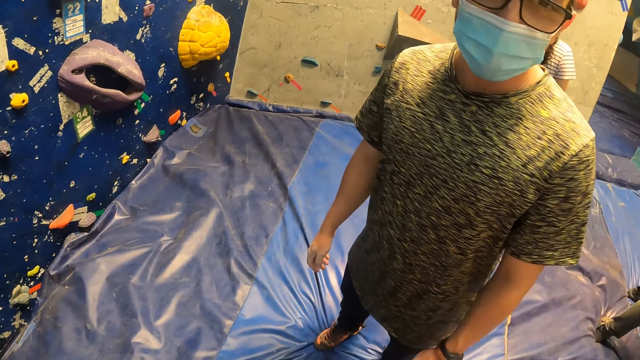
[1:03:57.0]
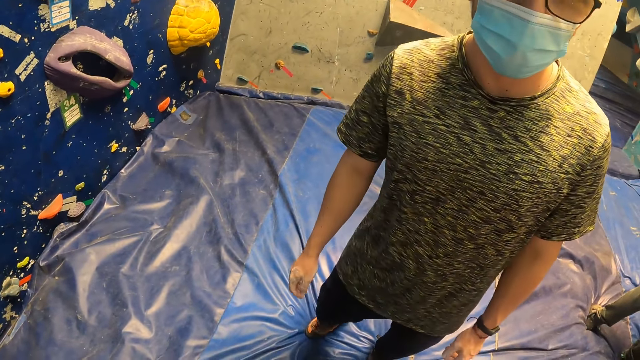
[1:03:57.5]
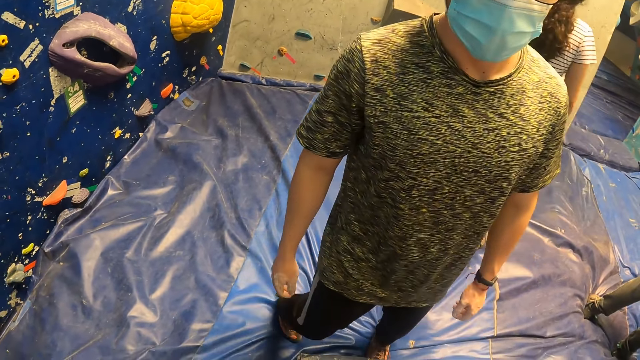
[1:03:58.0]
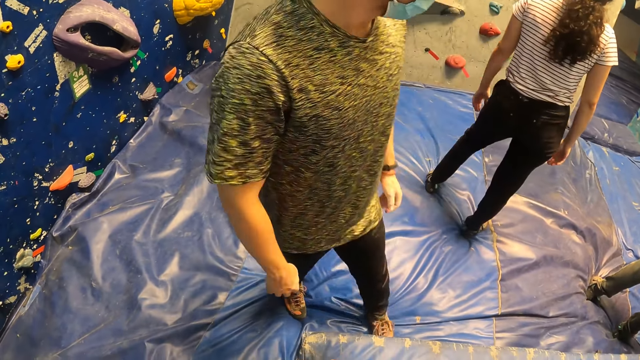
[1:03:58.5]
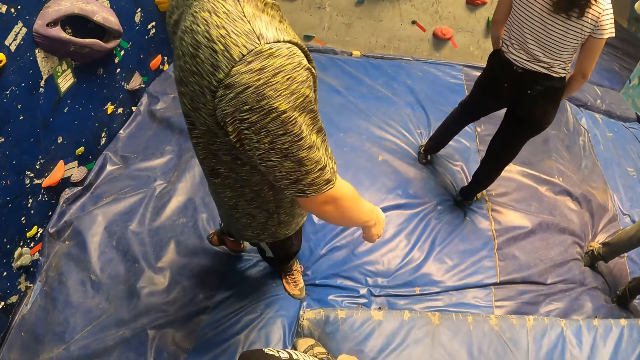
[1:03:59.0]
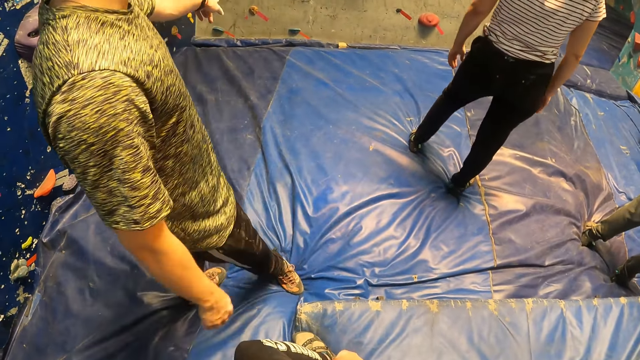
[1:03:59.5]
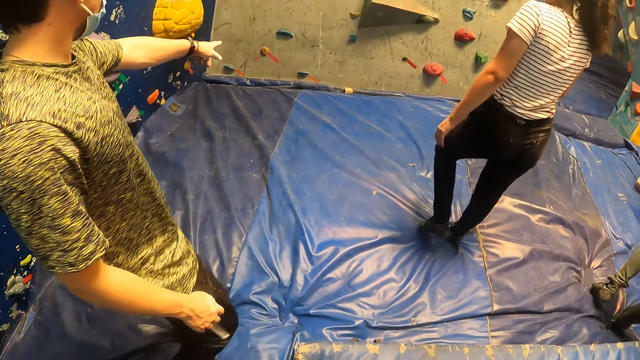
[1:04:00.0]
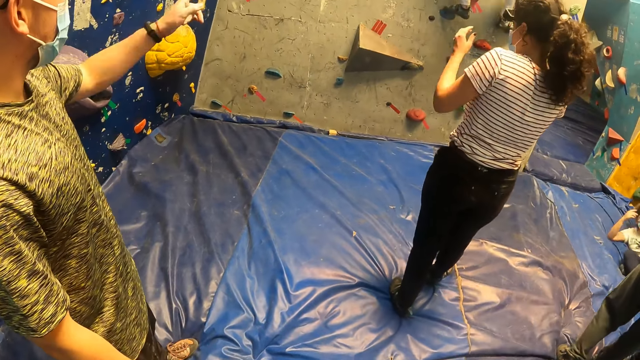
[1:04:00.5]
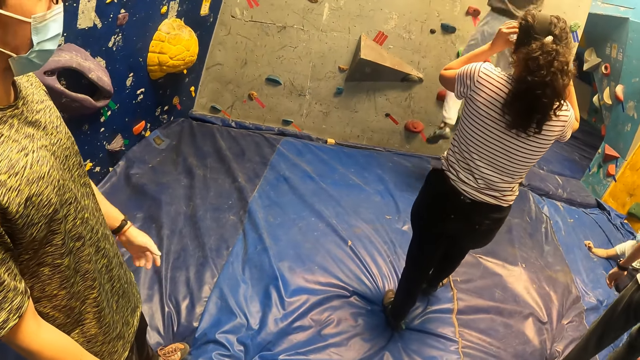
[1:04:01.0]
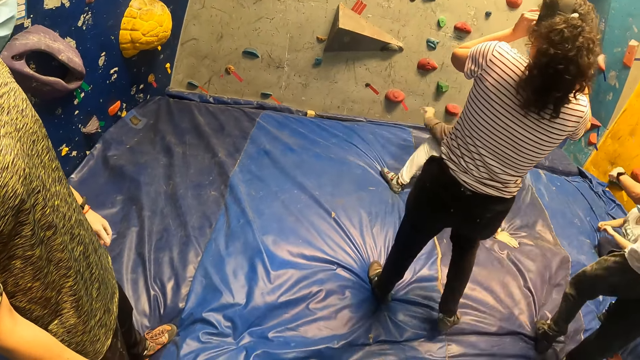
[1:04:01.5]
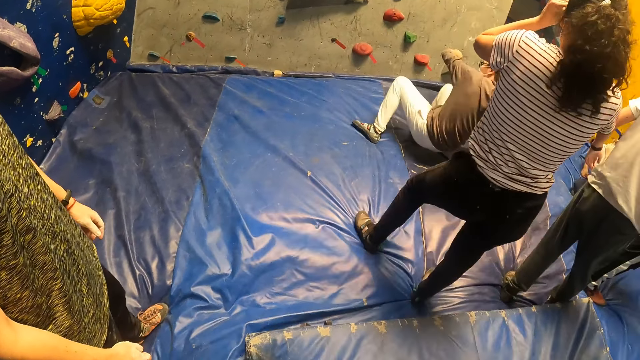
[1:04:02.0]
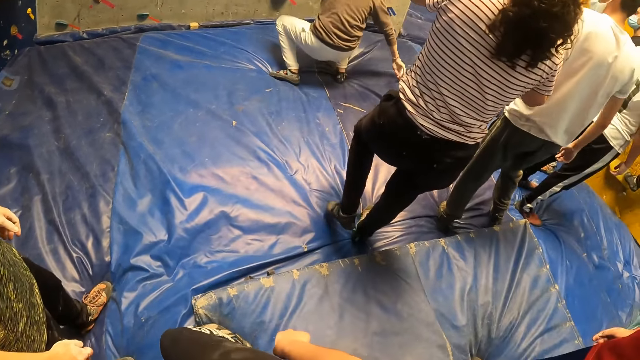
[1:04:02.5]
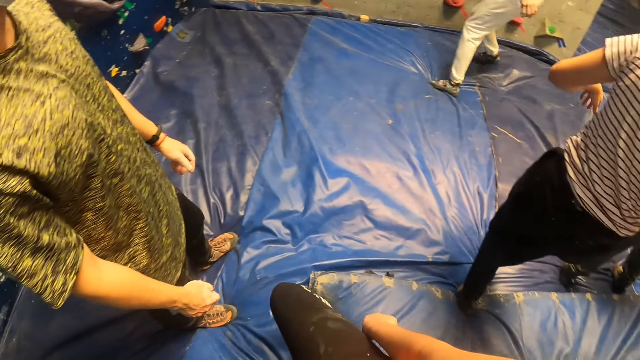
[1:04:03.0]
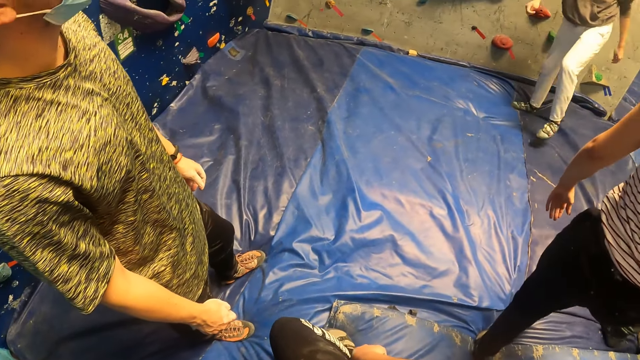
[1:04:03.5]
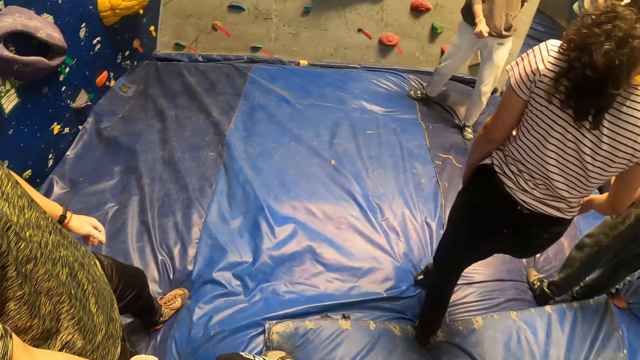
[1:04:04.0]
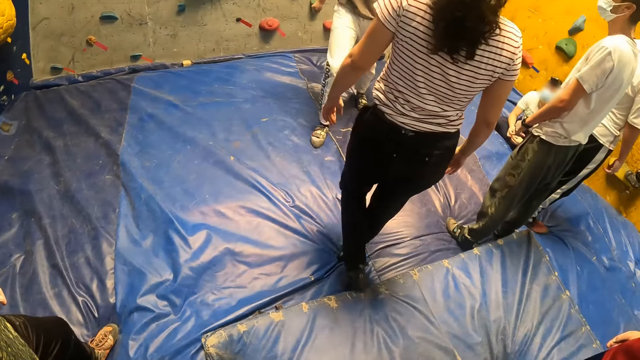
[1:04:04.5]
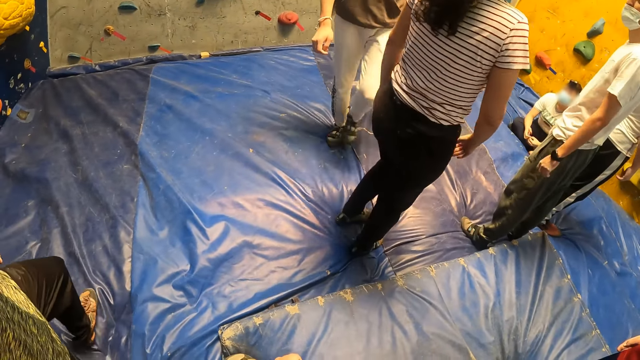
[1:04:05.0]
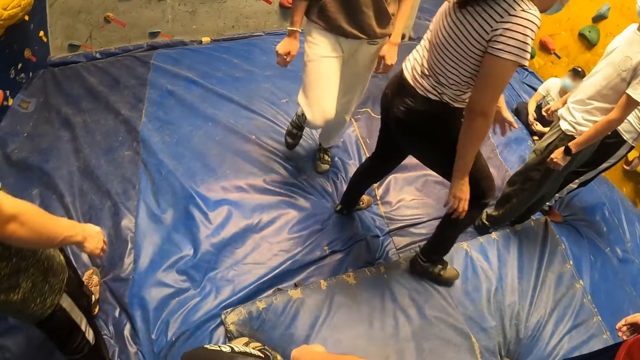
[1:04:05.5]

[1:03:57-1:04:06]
The woman touches her camera with both hands. The man climbs down the wall. The camera wearer looks around.

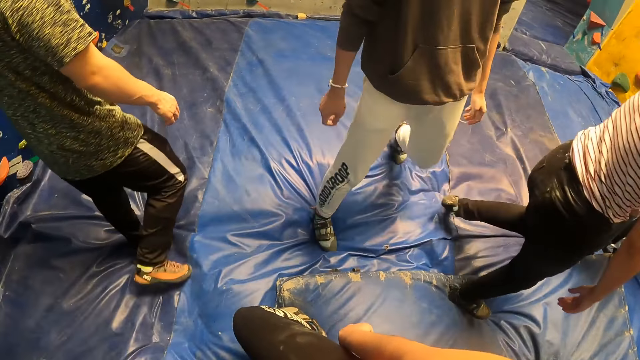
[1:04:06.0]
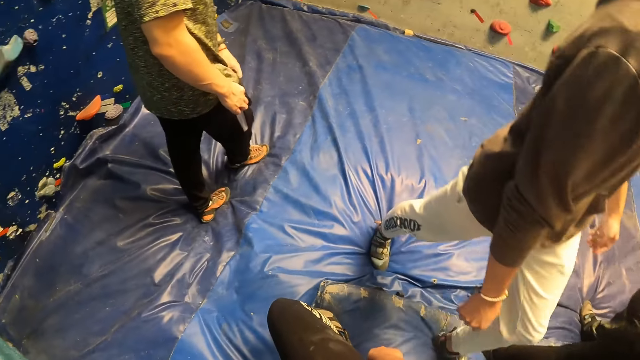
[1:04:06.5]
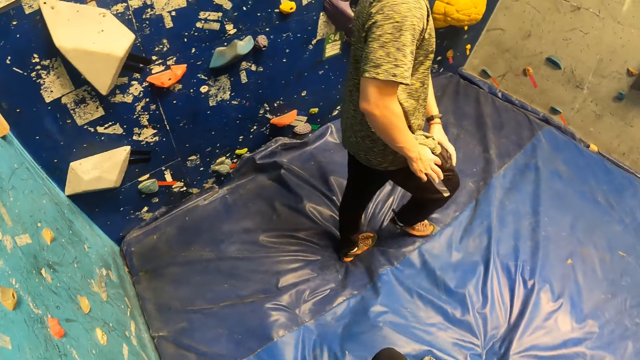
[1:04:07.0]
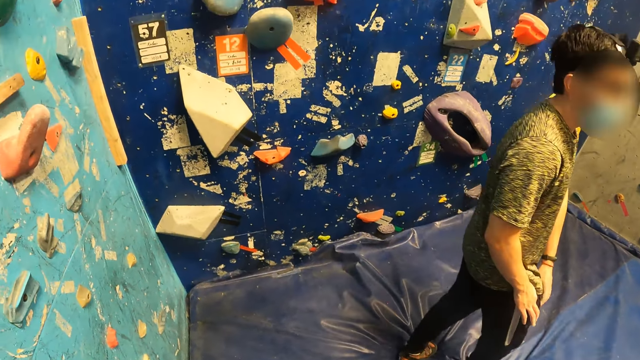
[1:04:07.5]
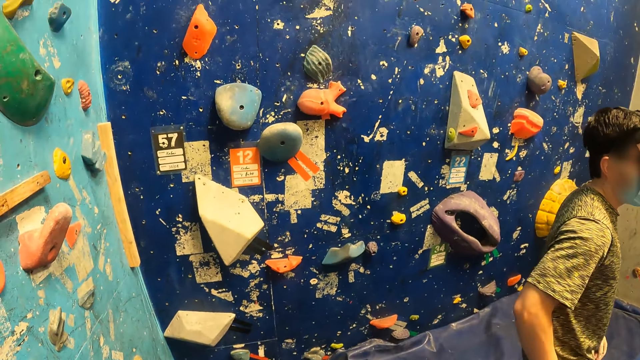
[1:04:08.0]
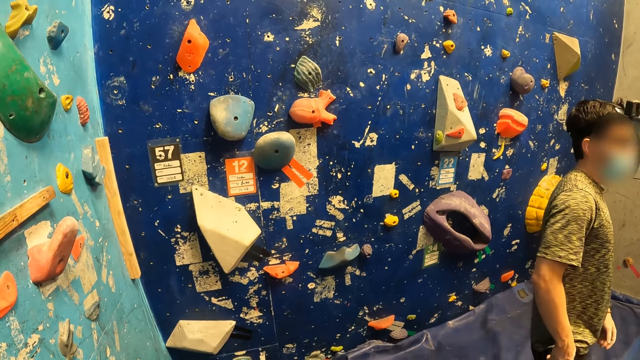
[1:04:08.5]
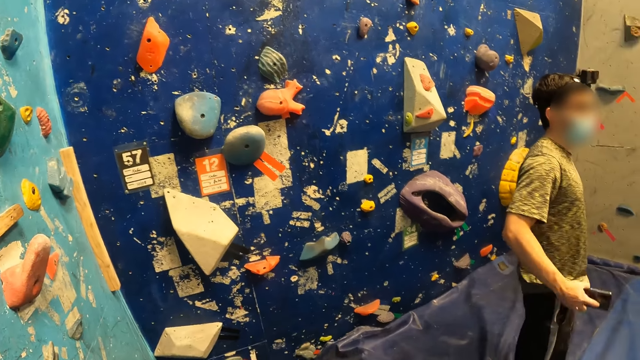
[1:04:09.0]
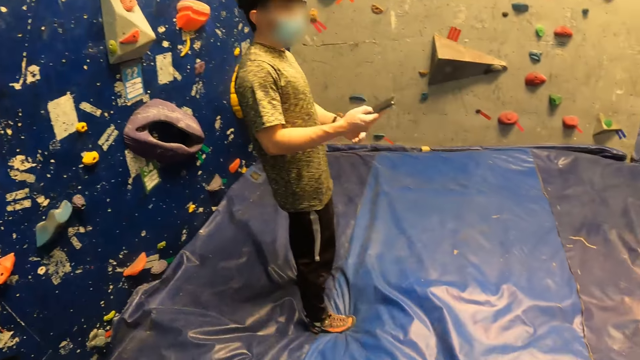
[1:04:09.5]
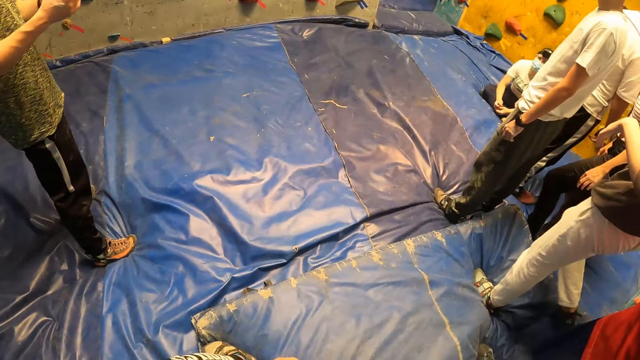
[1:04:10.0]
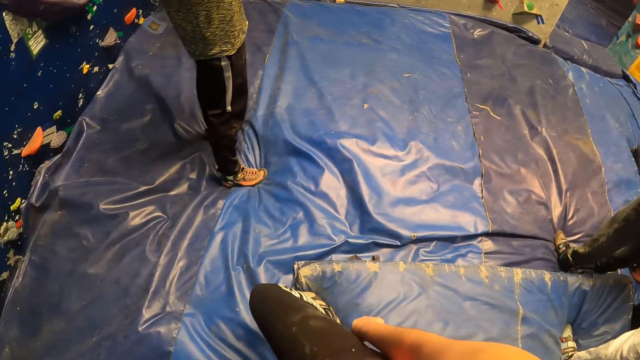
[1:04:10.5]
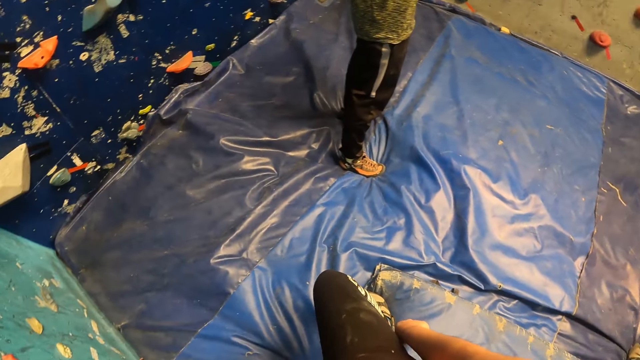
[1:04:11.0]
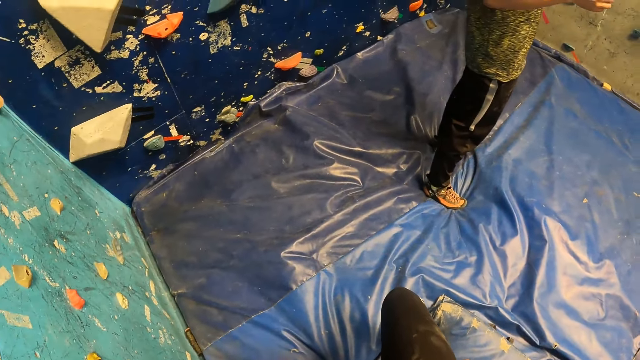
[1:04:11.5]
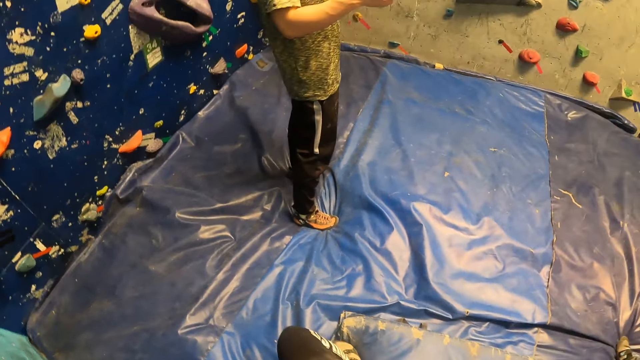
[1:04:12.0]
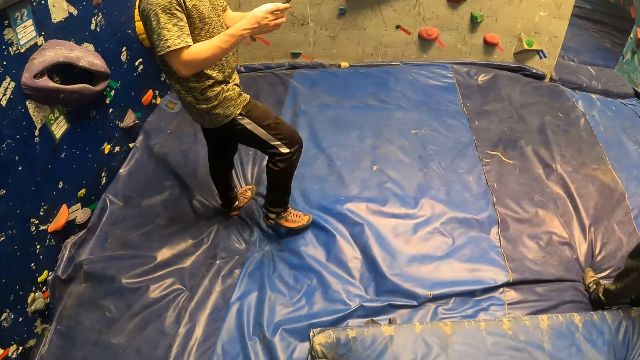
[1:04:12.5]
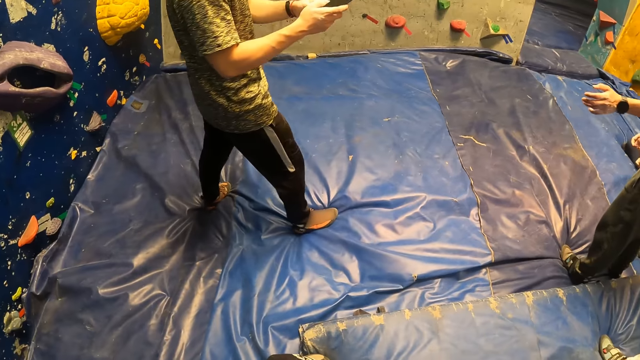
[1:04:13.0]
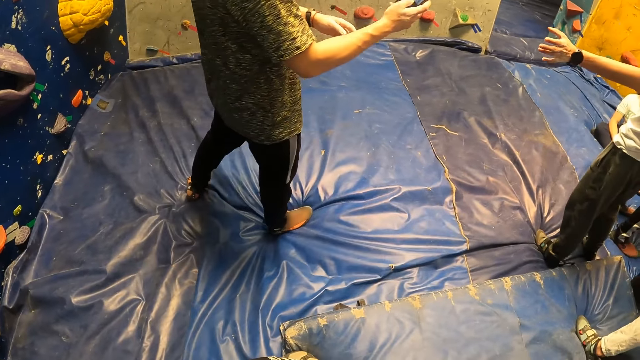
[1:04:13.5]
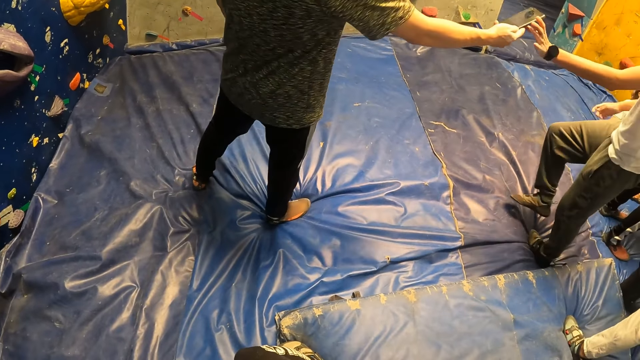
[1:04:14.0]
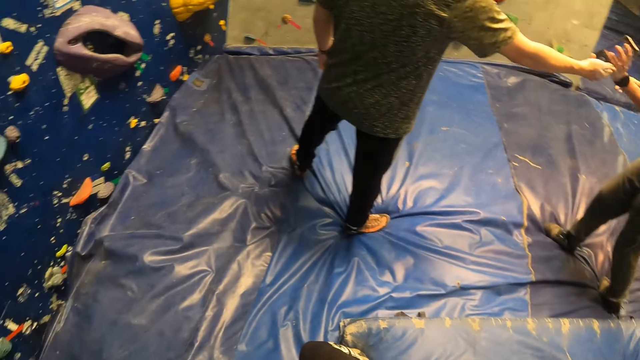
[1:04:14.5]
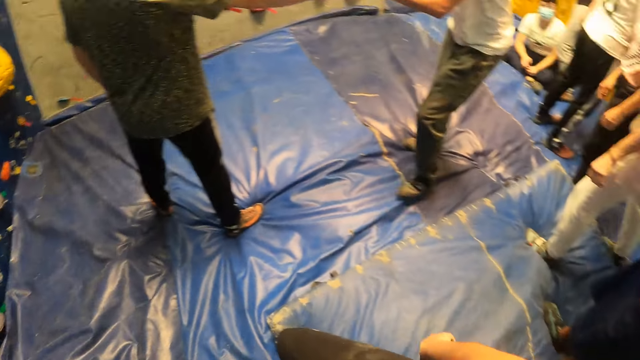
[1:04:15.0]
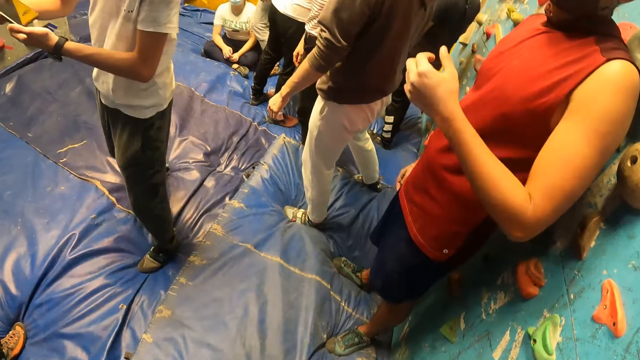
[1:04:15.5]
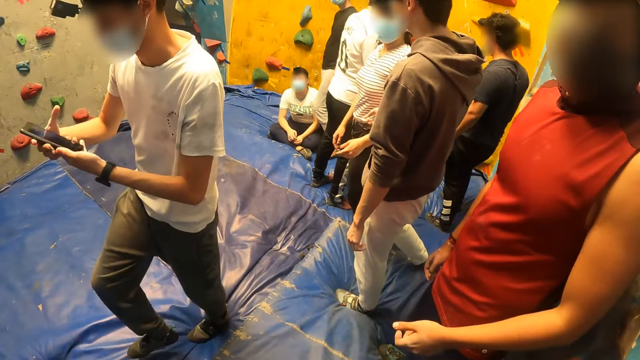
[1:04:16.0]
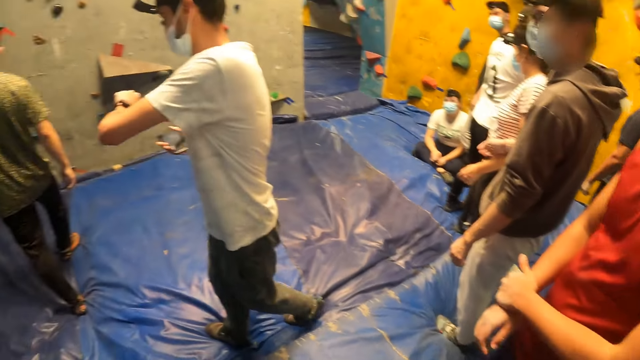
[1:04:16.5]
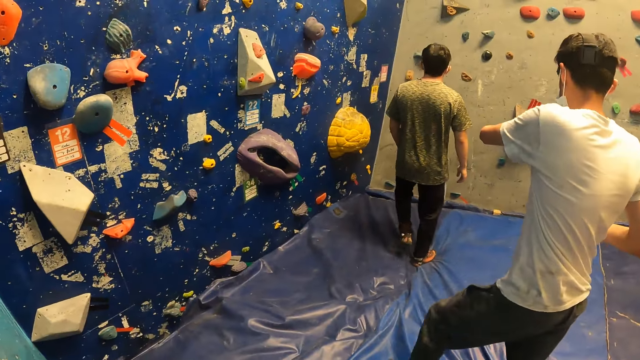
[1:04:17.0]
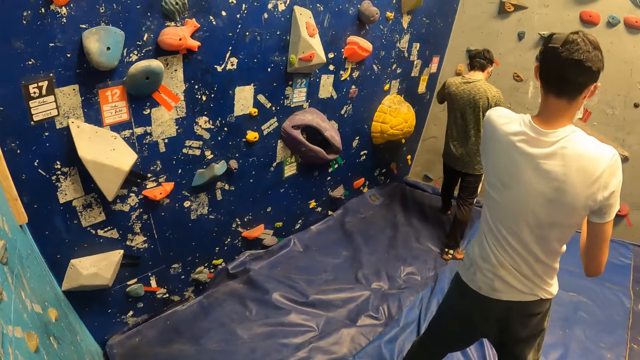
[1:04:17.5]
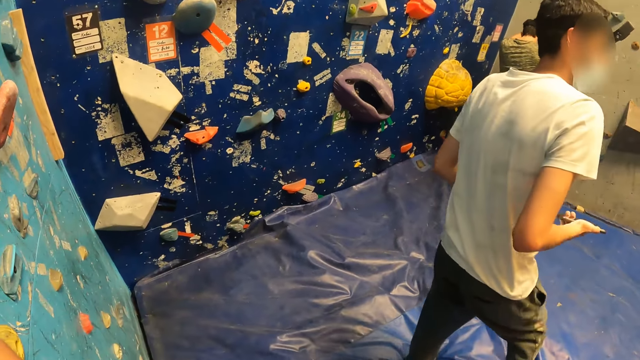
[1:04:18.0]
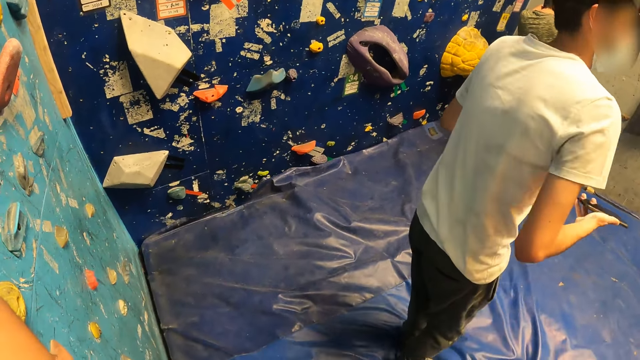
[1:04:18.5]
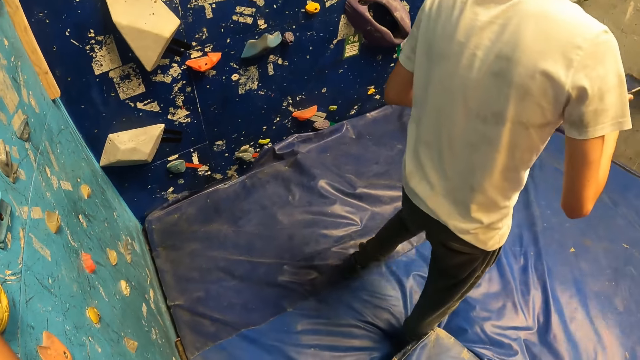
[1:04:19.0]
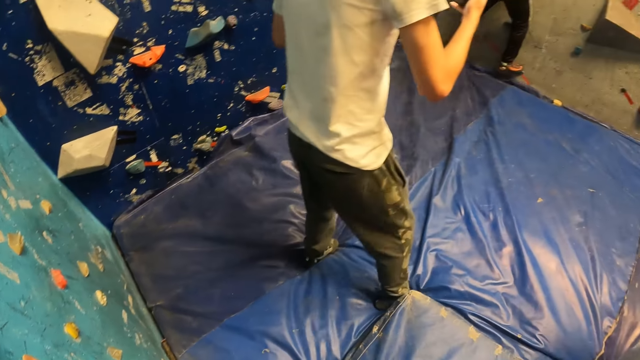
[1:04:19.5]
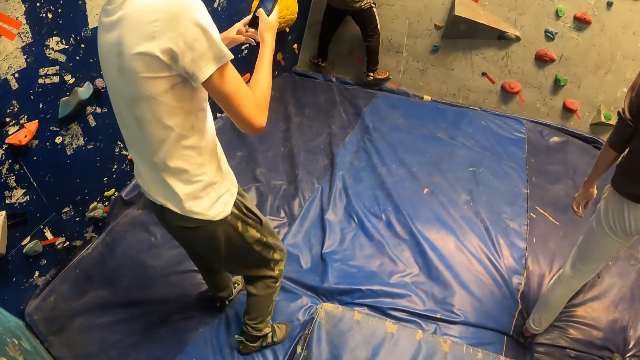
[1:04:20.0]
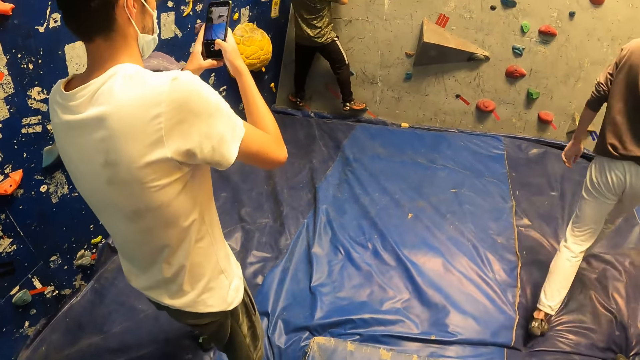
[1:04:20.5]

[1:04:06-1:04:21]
The man picks a phone out of his pocket with his right hand and operates the phone with both hands. Another man collects the phone from the first man with his left hand. The first man passes the phone to the other man with his right hand. The camera wearer looks around. The other man passes the phone from his left hand to his right hand. The first man climbs up the wall. The other man operates the phone with both hands.
